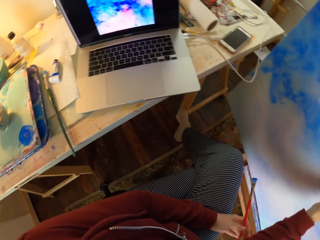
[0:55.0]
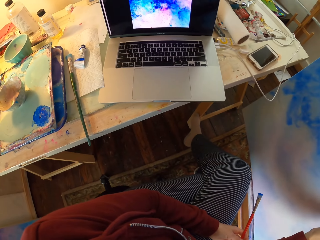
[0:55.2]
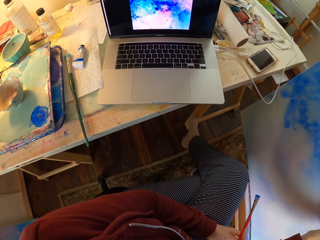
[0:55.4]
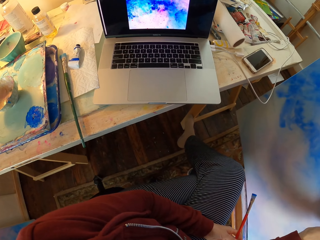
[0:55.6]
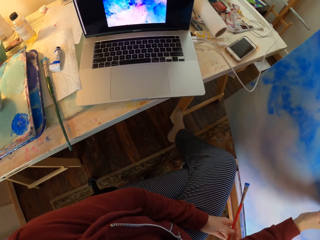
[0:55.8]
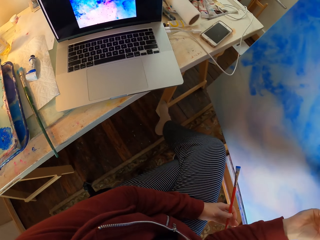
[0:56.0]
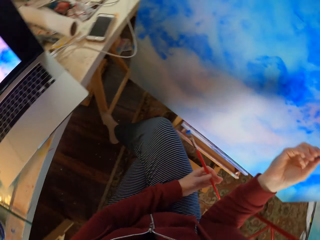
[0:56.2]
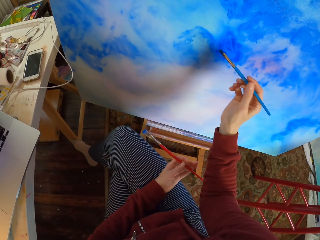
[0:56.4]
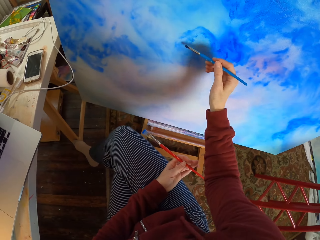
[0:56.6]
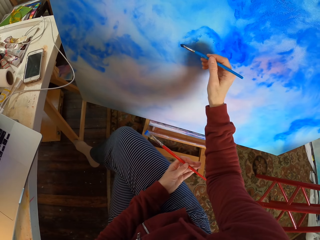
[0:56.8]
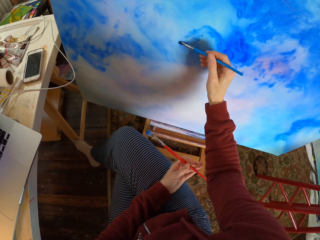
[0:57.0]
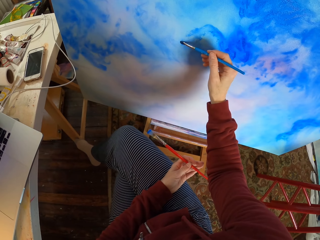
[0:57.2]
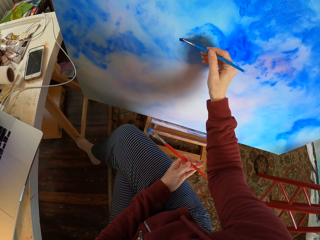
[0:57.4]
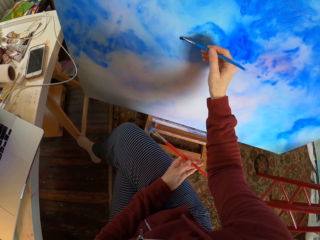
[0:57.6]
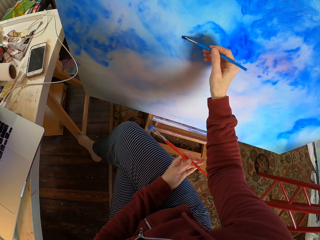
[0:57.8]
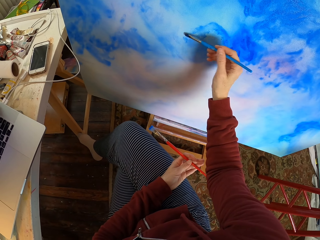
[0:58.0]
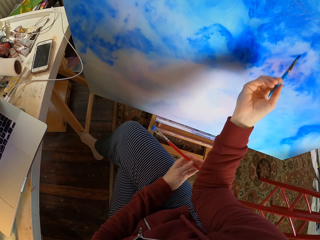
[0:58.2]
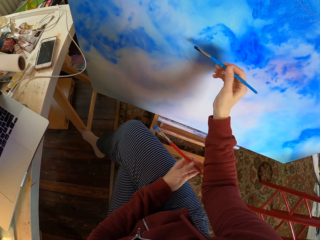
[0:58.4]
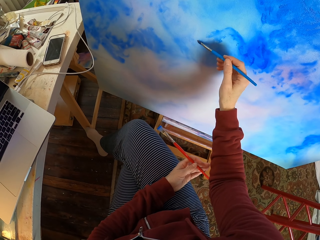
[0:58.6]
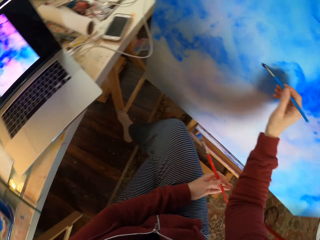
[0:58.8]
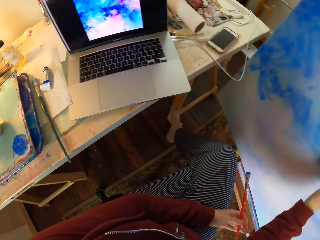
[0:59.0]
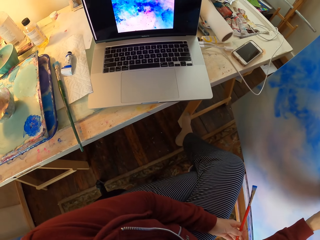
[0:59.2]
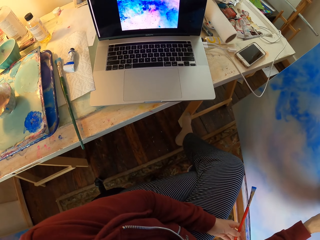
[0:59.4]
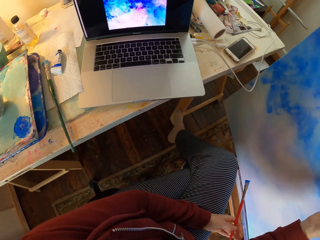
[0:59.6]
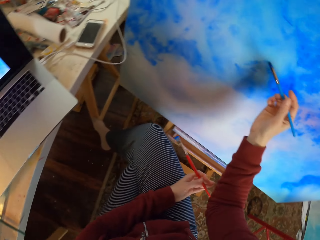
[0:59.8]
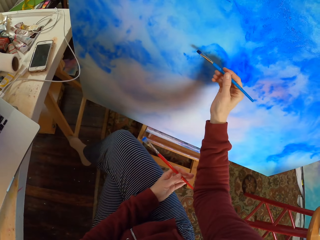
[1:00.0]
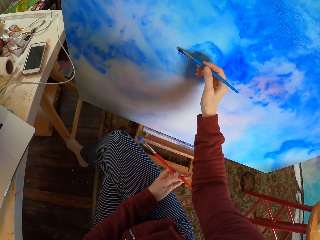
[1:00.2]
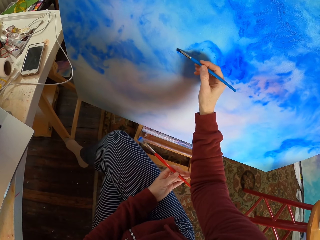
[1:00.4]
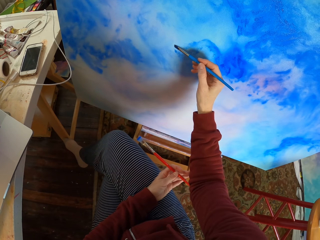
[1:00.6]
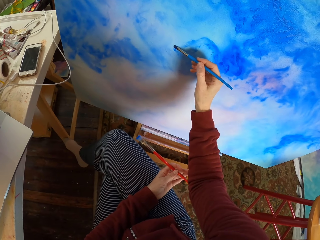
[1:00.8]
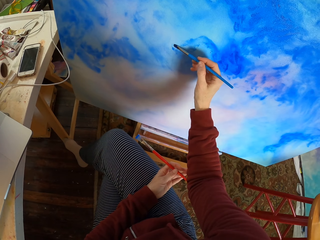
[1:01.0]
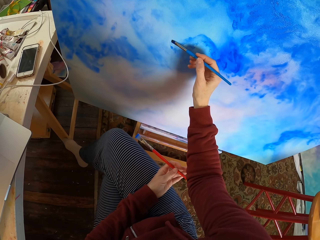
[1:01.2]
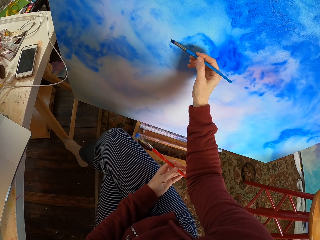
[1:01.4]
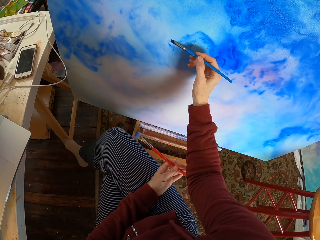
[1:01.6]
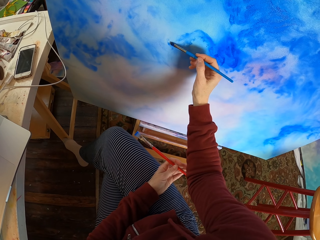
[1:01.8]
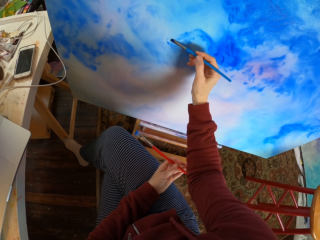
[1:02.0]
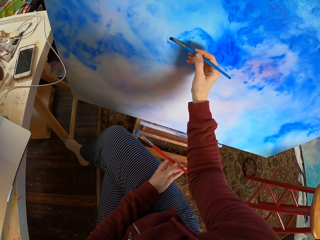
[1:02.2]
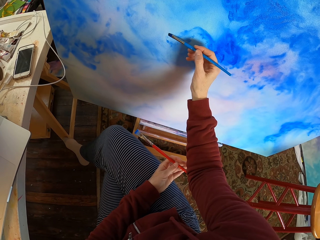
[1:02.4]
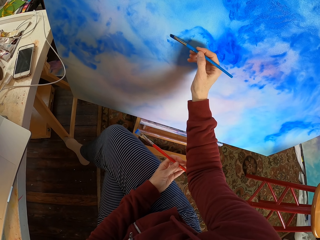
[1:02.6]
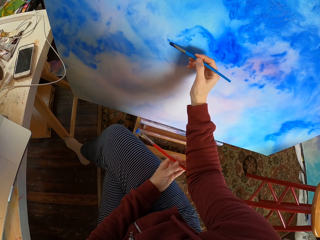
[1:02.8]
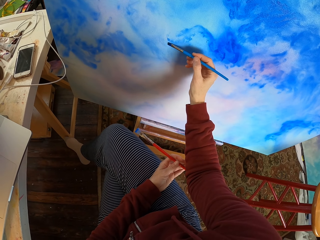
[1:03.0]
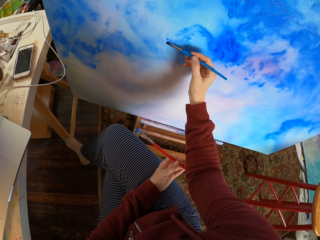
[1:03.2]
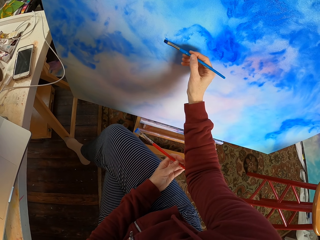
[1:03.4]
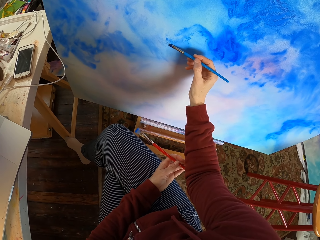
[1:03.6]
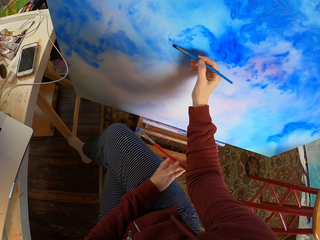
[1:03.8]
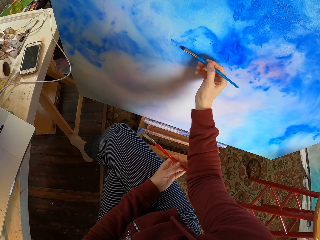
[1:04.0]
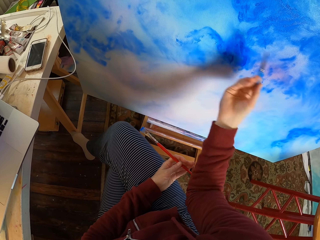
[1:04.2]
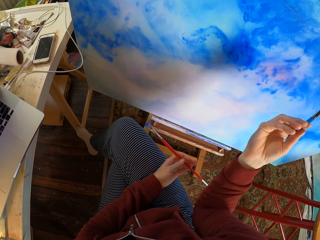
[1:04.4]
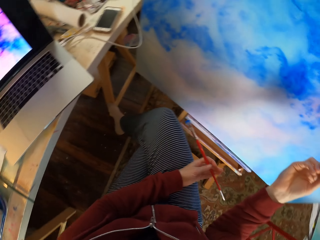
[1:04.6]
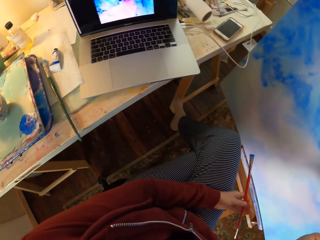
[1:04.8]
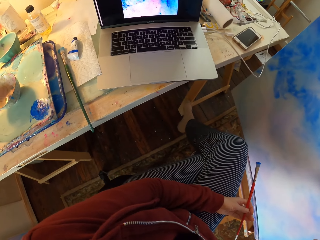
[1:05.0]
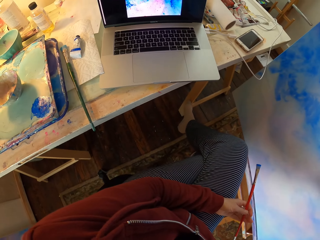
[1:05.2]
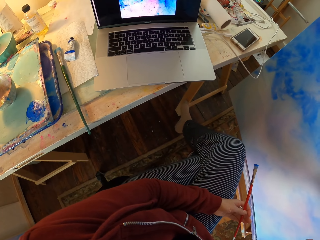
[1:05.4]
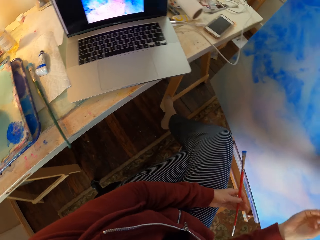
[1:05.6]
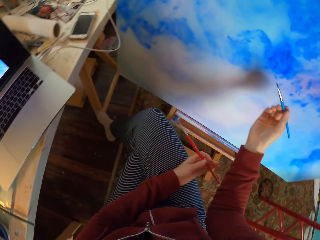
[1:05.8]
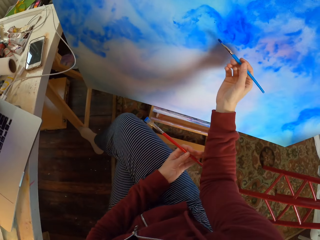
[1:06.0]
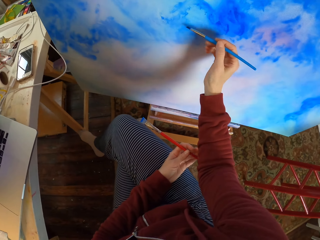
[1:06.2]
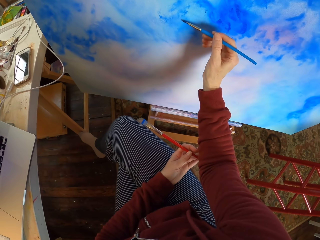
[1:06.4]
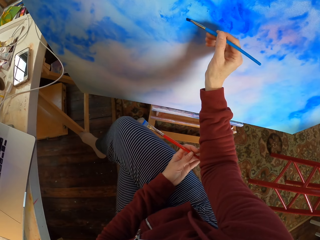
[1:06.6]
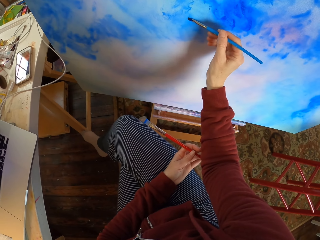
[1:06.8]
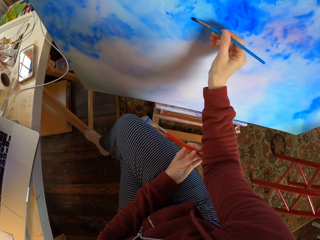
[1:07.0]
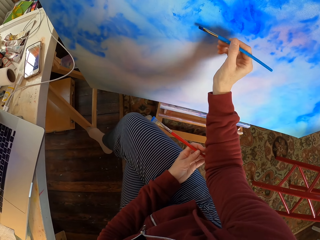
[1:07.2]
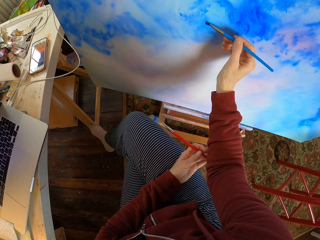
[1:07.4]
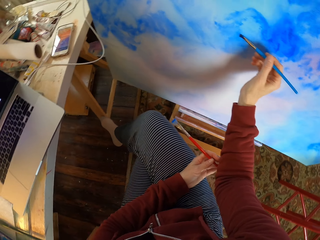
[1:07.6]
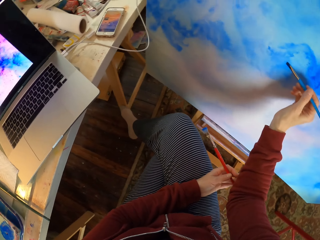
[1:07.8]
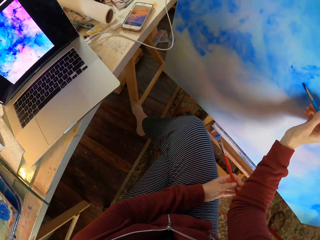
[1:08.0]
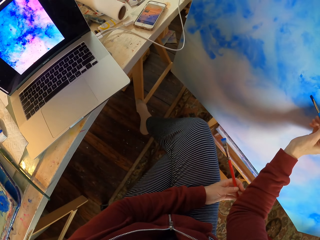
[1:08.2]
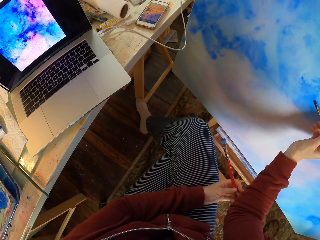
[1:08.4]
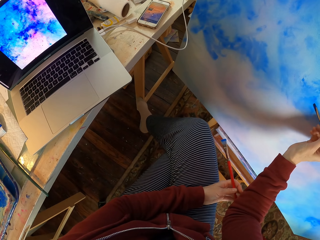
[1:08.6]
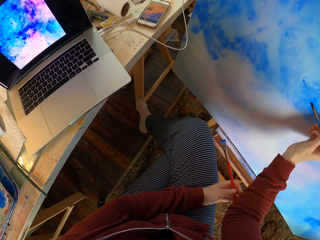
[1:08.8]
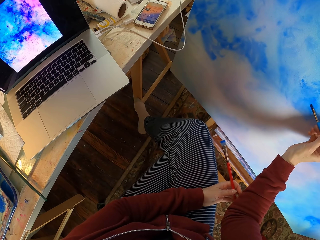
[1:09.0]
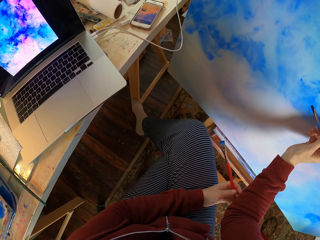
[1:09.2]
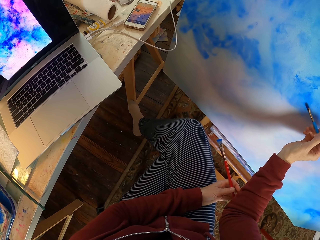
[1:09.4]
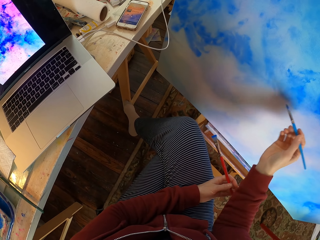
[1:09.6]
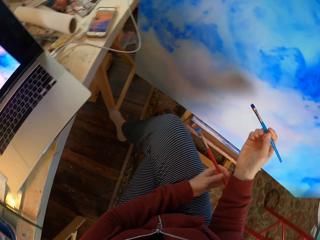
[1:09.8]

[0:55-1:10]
The camera wearer looks at the laptop. They paint the decoration. They look at the laptop. They paint the decoration. They hold the brush. They look at the laptop. They paint the decoration. They look at the laptop.

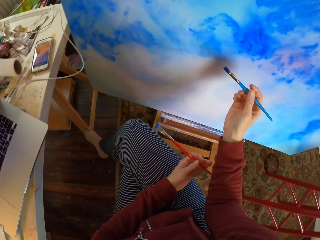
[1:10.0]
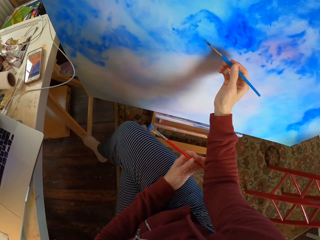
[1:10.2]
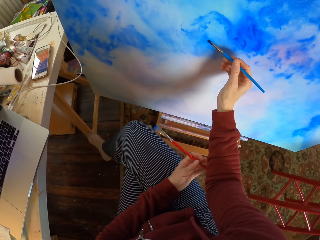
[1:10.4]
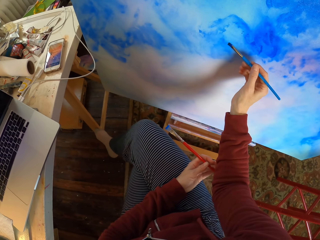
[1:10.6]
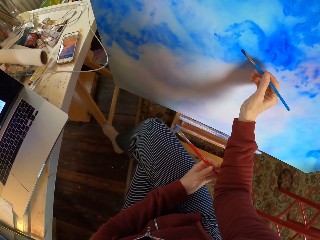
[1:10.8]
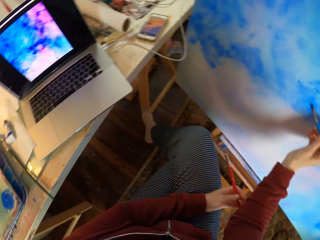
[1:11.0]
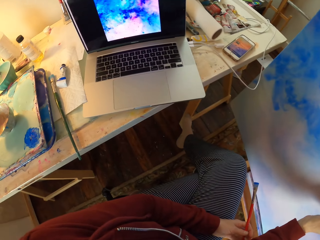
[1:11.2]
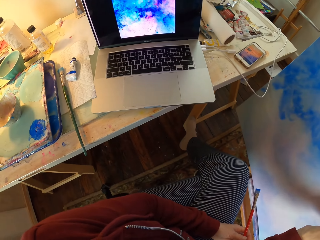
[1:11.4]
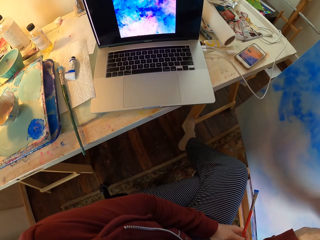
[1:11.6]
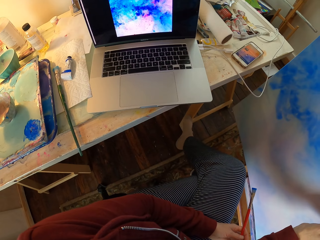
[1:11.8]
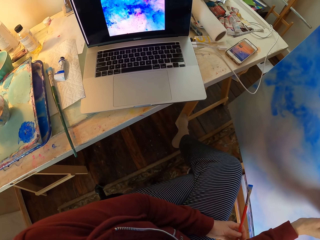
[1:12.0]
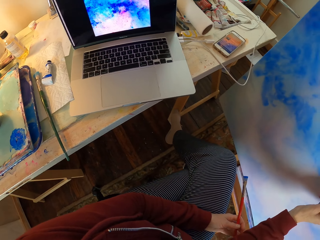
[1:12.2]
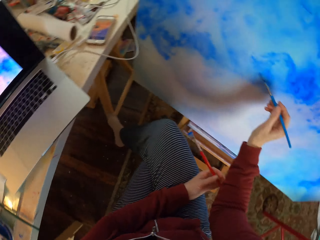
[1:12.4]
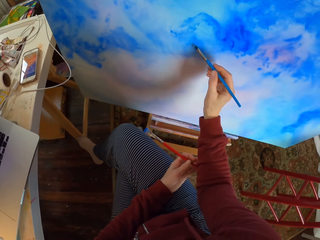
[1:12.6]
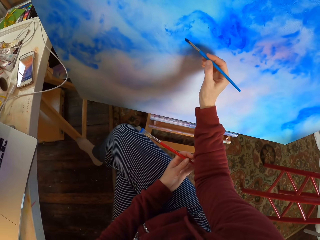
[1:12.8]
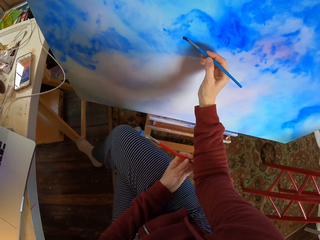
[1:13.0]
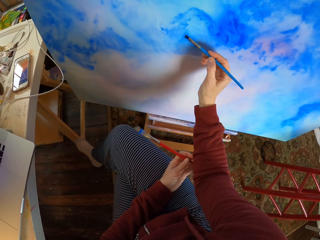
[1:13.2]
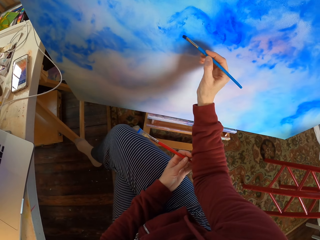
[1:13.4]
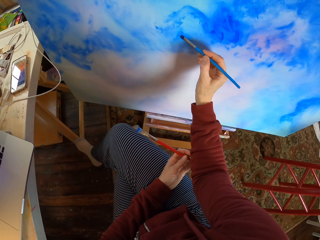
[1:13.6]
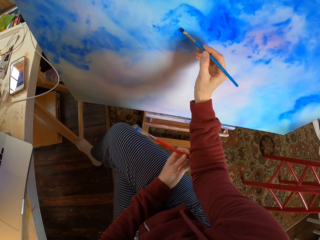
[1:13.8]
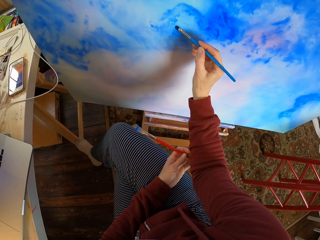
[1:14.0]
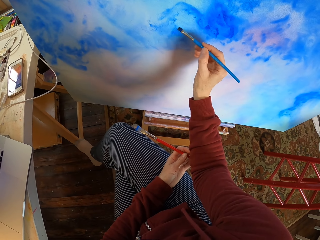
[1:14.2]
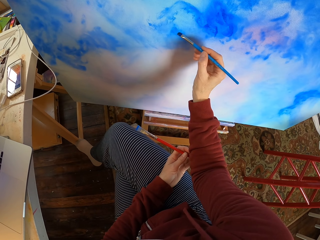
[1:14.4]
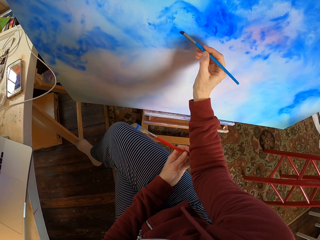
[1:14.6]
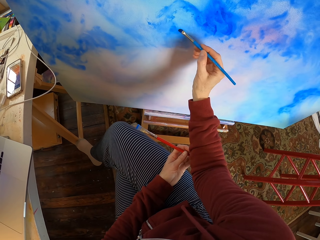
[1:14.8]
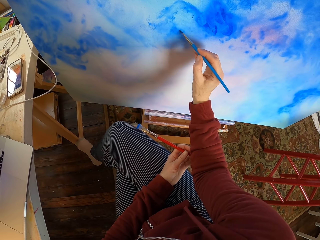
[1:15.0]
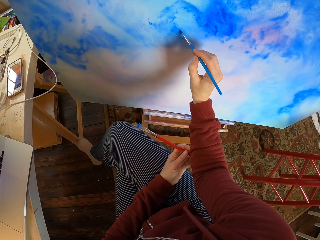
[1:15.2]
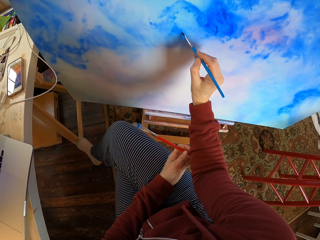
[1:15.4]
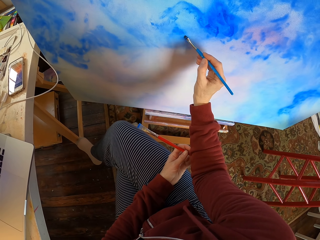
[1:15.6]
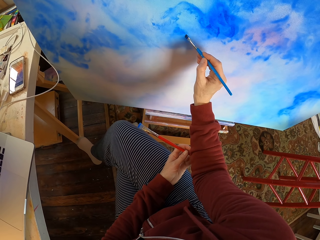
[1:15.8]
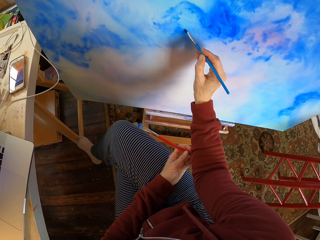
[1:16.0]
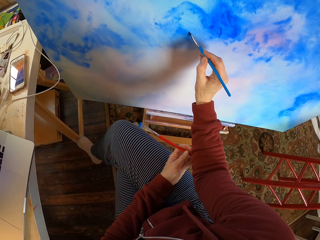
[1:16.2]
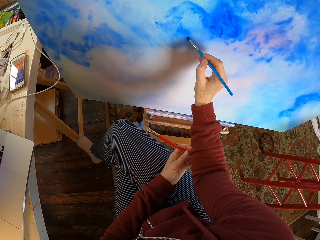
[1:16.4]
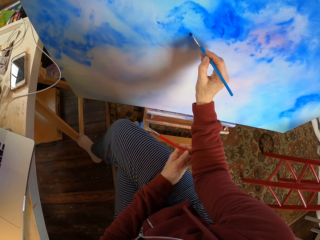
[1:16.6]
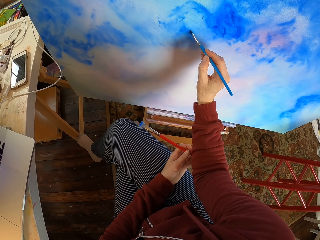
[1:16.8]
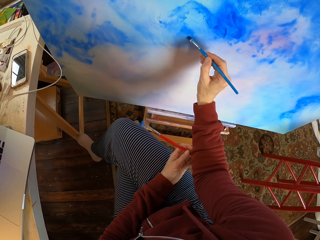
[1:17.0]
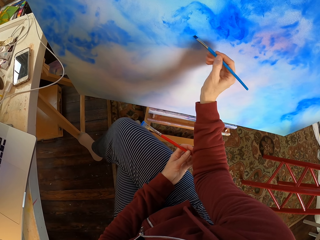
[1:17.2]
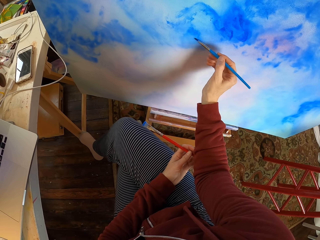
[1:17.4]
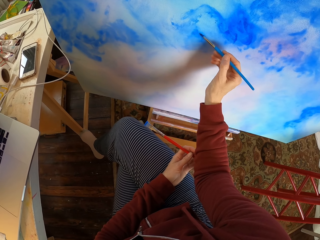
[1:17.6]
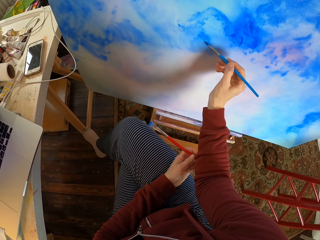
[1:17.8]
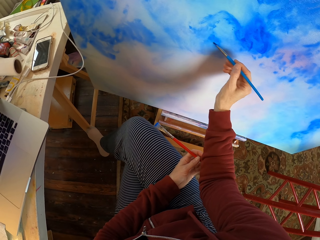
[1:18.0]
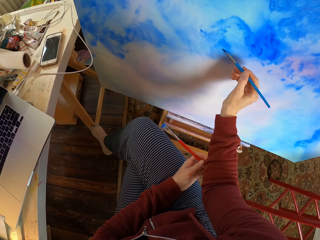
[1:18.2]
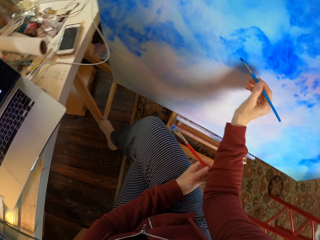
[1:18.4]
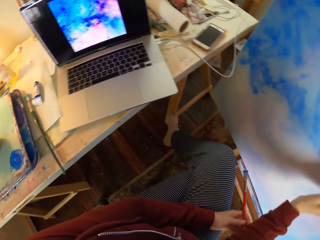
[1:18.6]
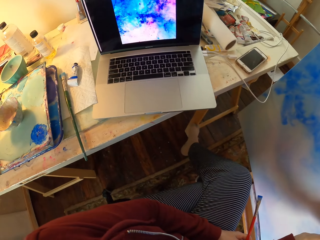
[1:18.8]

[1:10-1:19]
The camera wearer paints the decoration. They look at the laptop. They paint the decoration.
